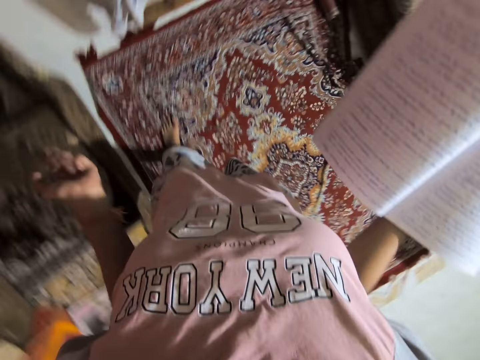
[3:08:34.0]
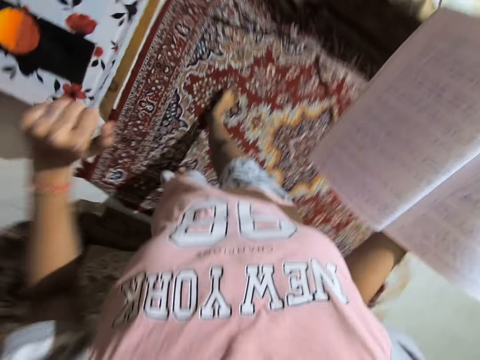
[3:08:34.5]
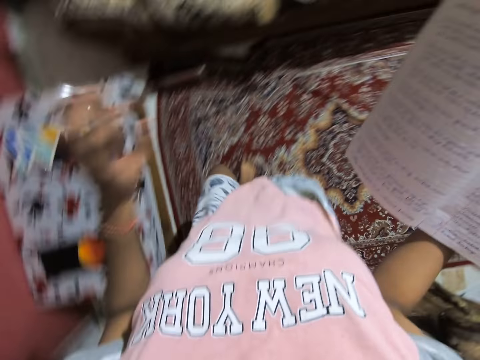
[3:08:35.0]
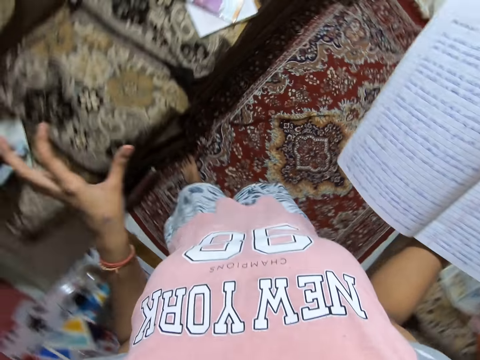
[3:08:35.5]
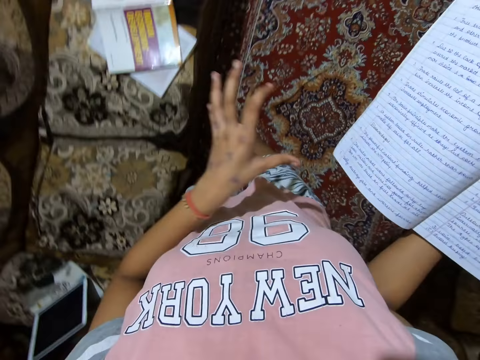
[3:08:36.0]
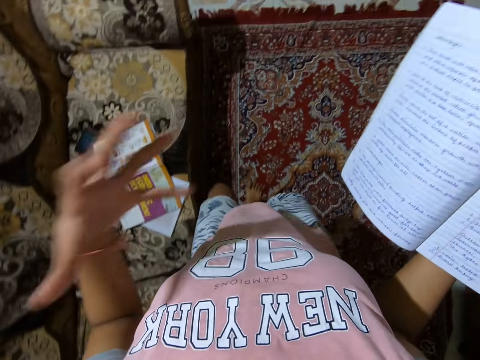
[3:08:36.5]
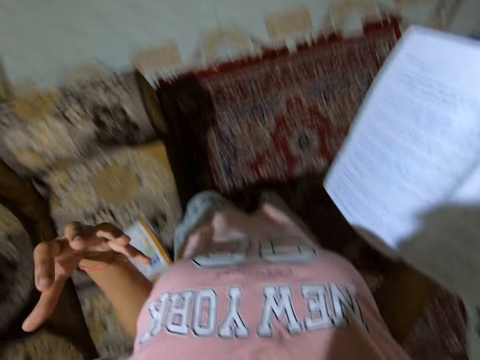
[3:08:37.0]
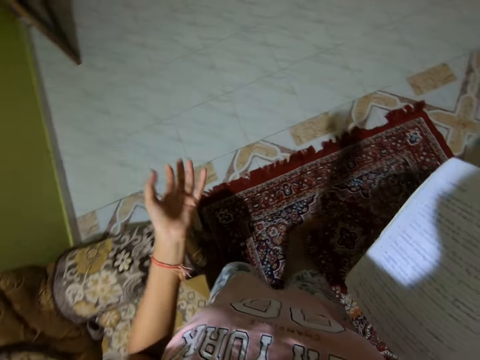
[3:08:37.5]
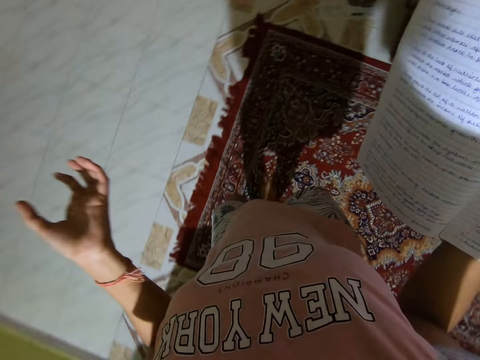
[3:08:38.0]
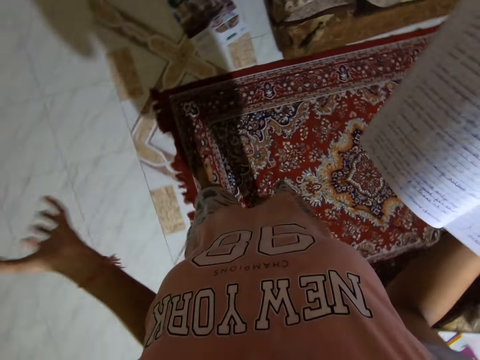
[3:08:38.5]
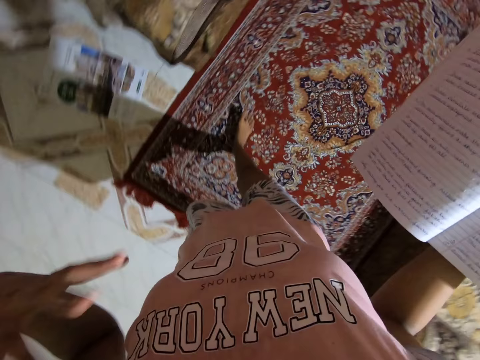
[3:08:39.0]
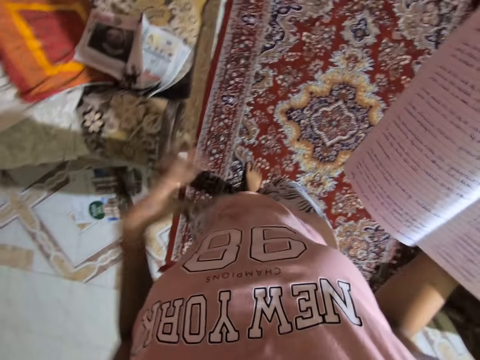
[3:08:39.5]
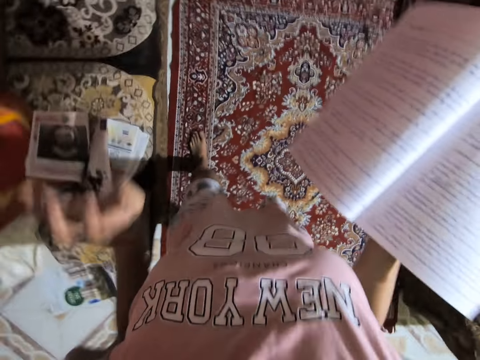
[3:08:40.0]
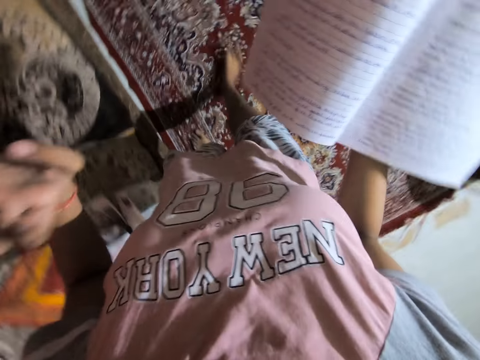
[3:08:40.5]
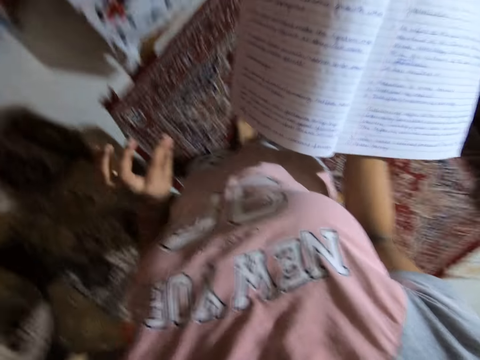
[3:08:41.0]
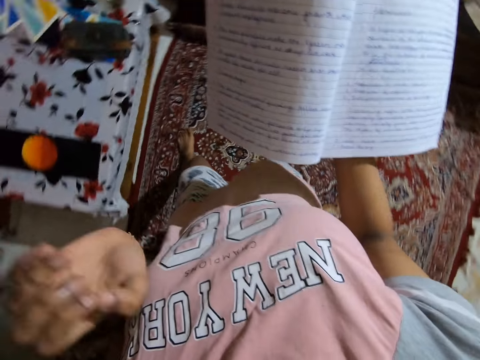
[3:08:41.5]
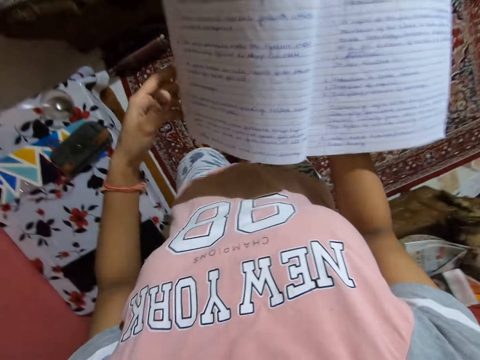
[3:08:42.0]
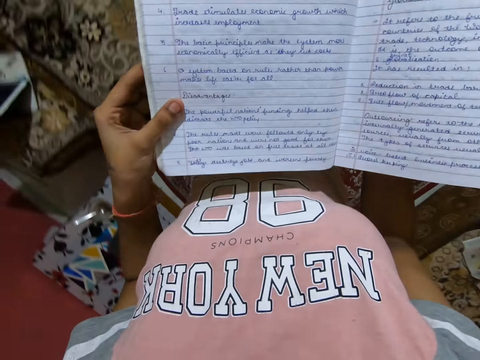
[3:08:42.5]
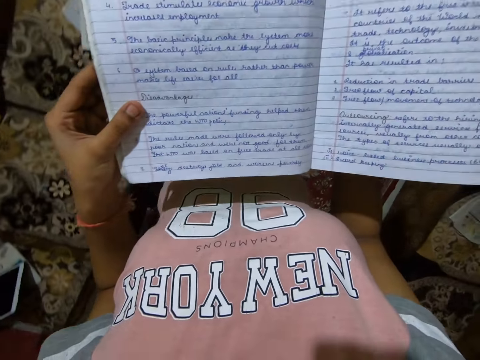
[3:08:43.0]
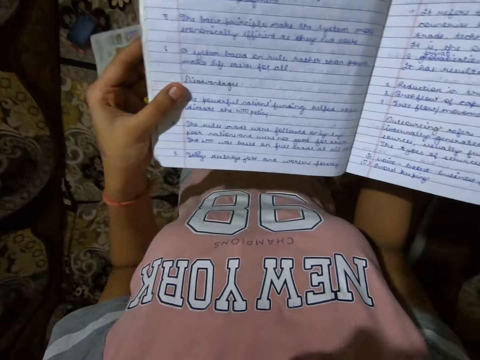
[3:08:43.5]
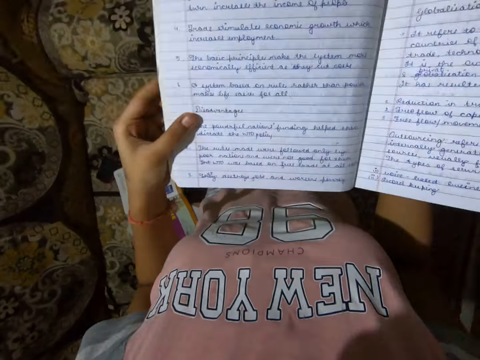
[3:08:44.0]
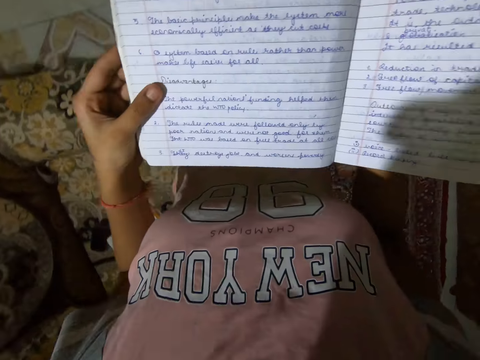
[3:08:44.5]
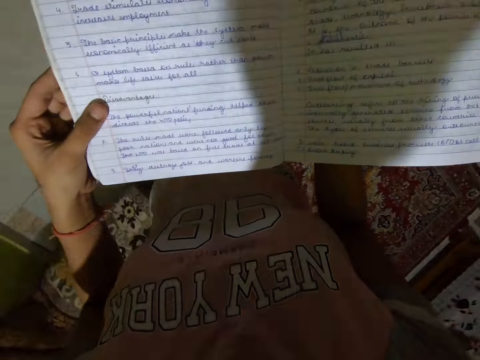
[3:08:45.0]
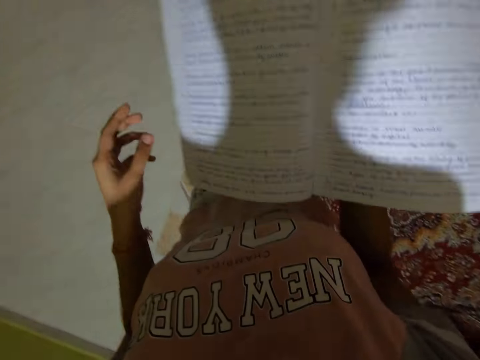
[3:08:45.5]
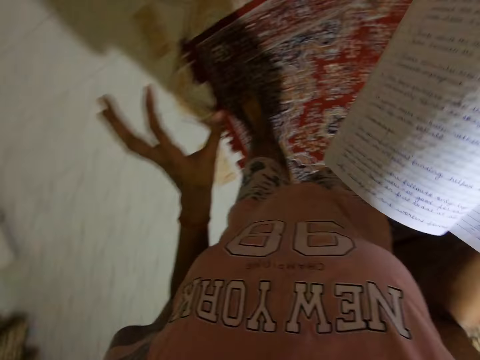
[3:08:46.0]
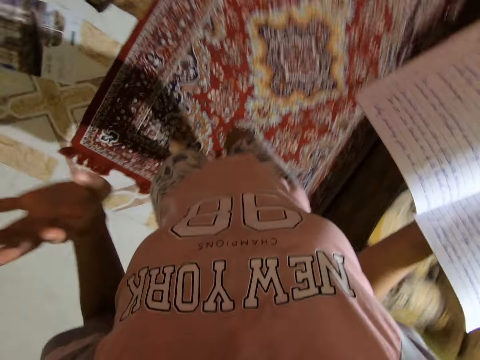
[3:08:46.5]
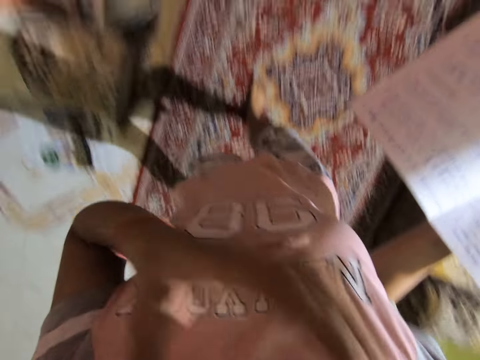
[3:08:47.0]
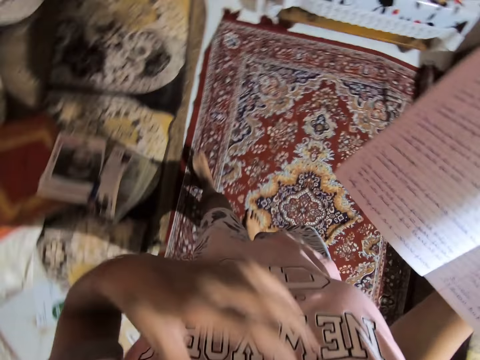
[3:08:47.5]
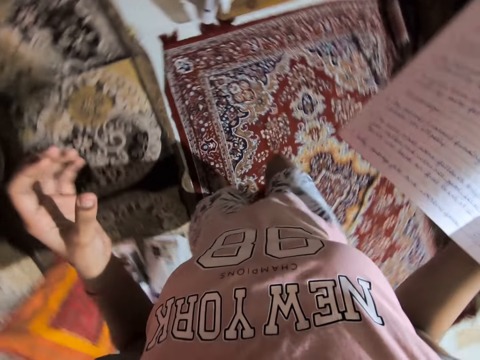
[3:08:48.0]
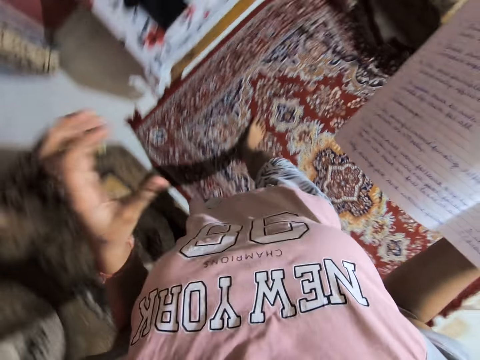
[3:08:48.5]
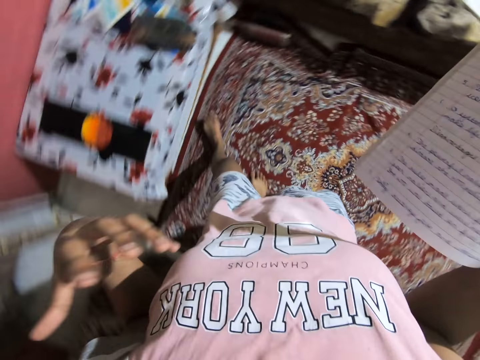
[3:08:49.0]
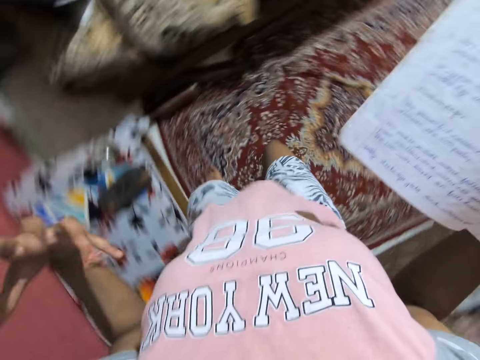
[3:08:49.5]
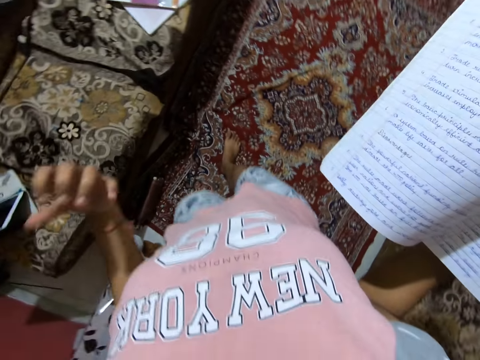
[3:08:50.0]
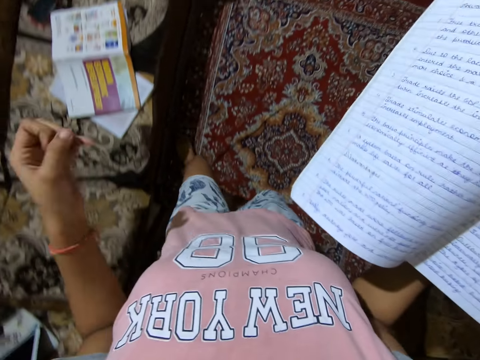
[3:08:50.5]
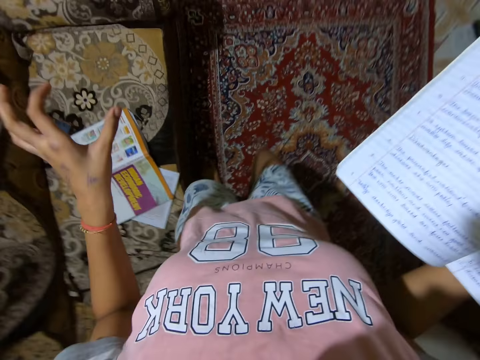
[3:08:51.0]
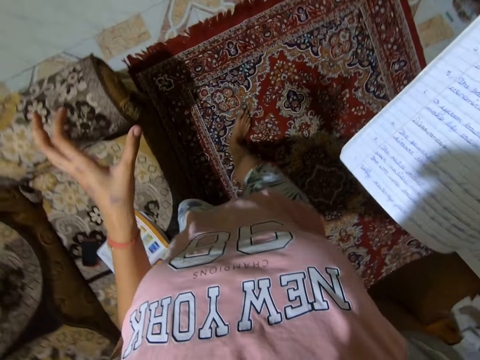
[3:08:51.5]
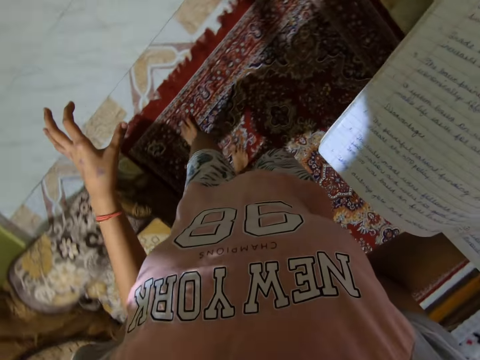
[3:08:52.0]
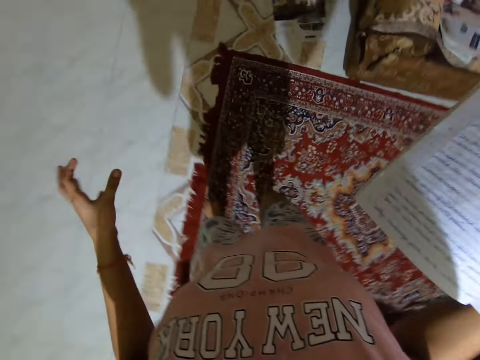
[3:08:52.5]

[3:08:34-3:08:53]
The camera wearer moves her hand. She touches her face.

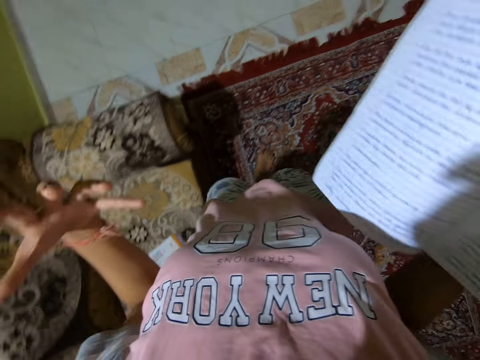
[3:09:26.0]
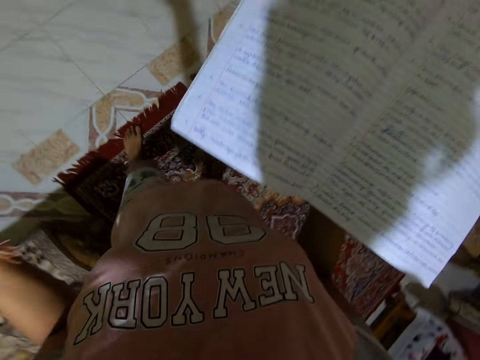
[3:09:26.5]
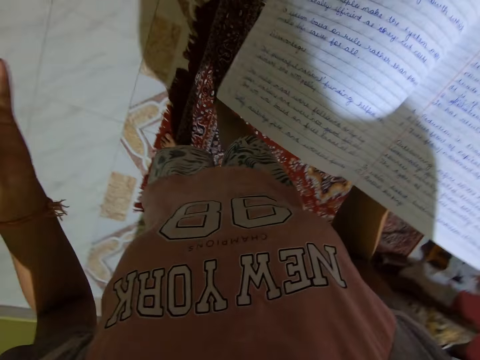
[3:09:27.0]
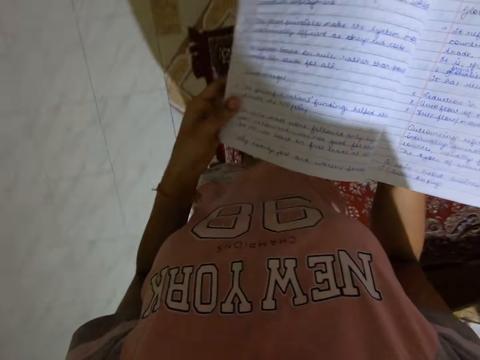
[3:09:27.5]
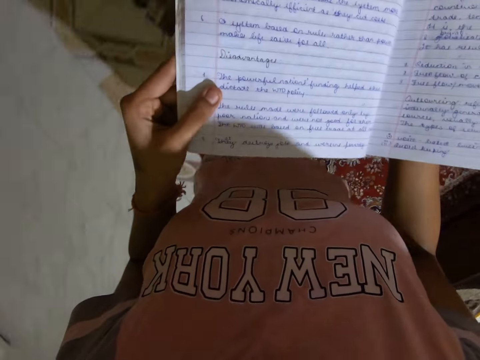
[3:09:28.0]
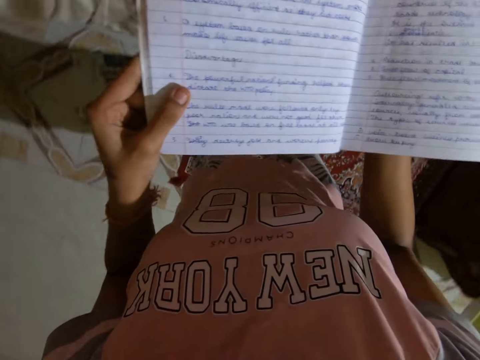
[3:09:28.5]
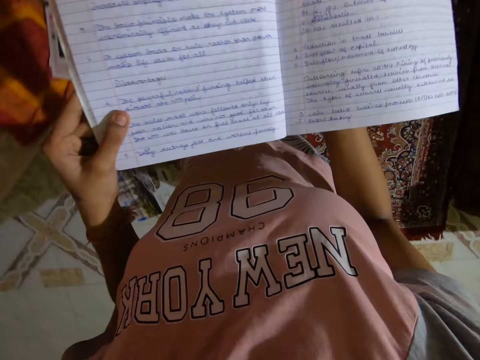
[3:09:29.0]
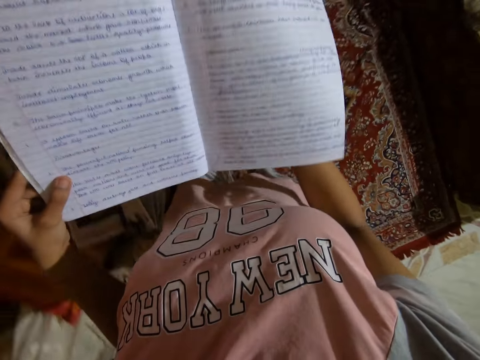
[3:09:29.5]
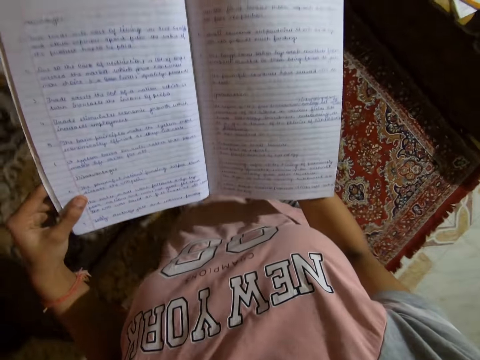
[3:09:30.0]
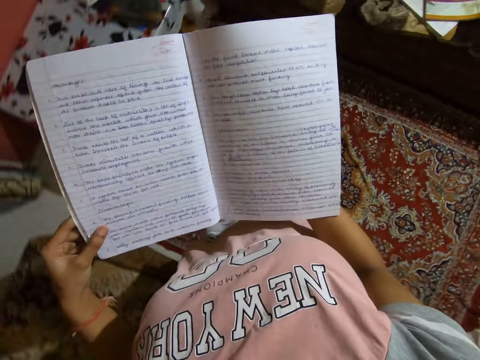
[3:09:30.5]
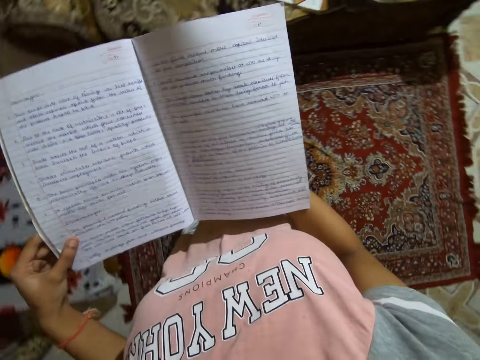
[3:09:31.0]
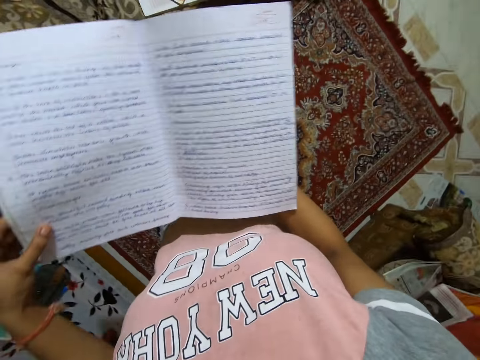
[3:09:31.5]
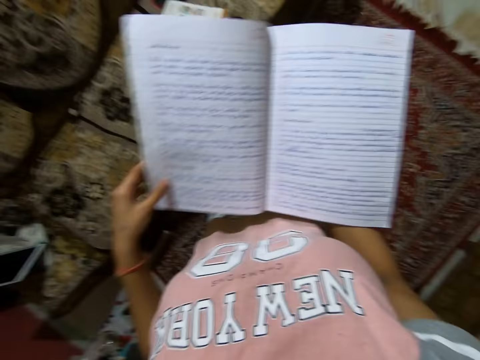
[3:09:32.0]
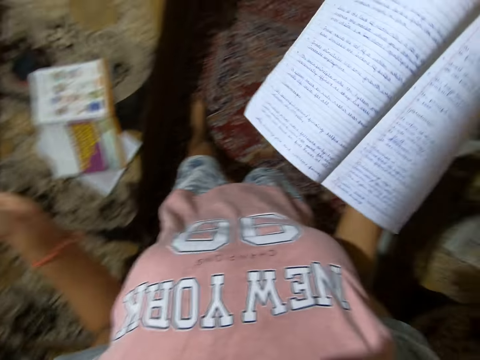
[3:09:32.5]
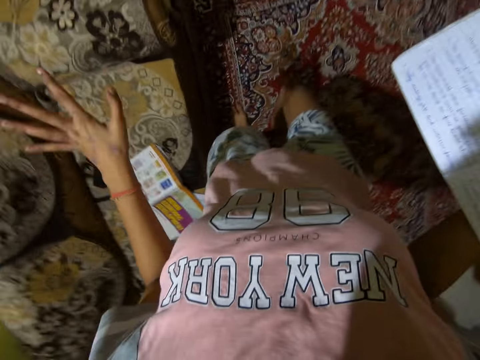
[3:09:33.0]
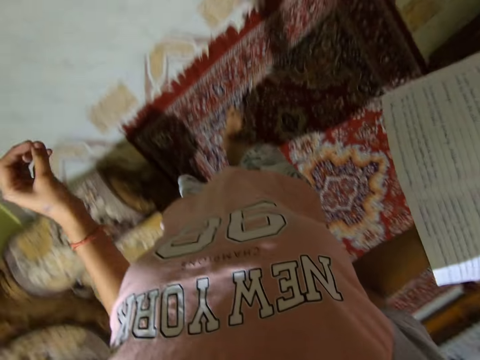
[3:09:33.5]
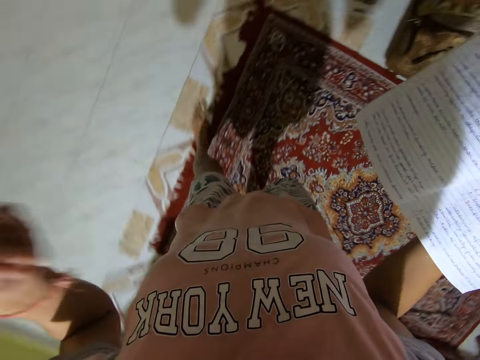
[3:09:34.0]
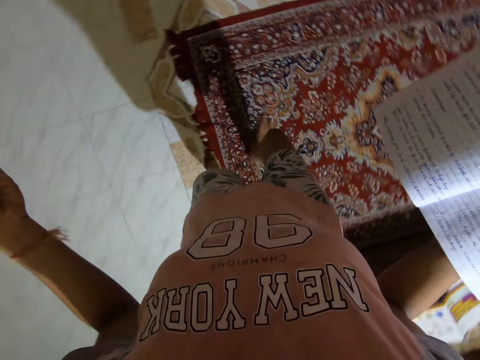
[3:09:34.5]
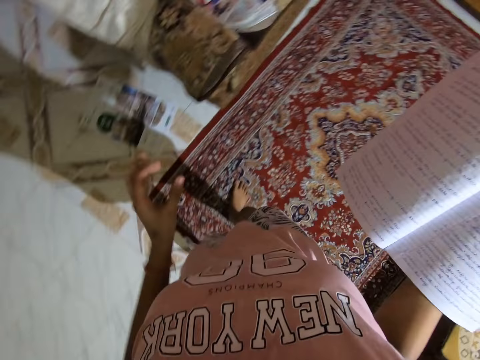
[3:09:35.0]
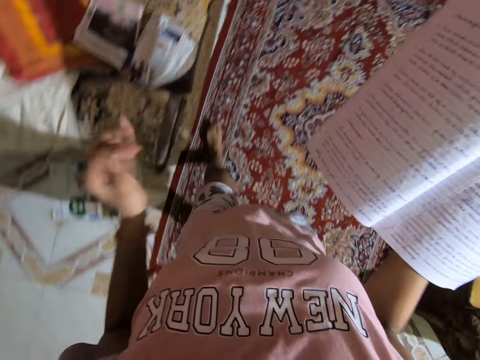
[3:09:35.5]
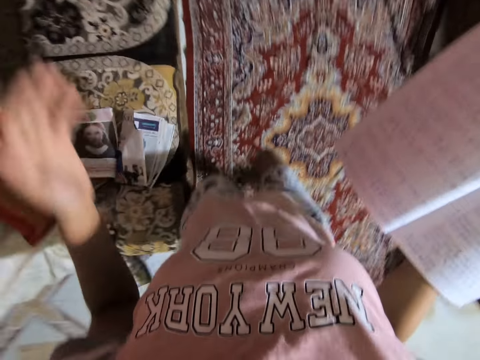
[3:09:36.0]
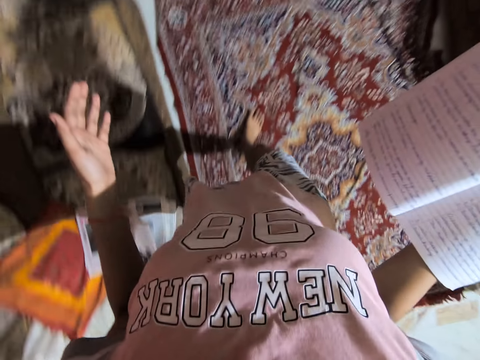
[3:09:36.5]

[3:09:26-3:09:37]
The camera wearer holds a book. She walks around the room. She moves her hand.
